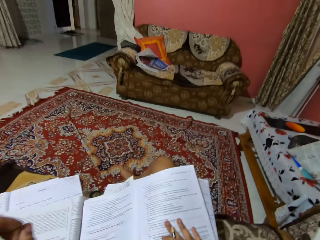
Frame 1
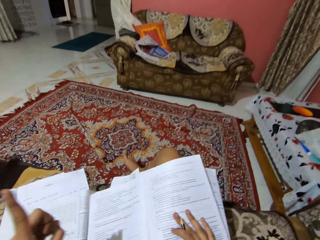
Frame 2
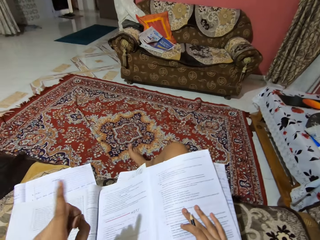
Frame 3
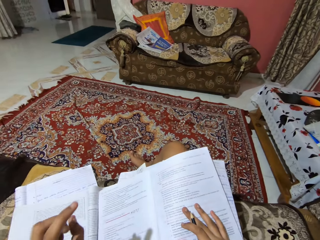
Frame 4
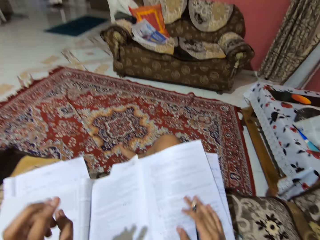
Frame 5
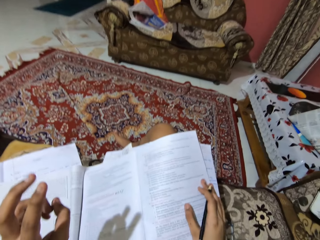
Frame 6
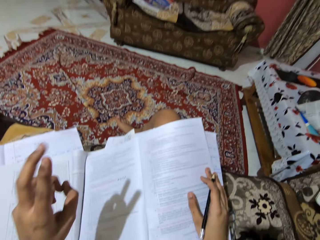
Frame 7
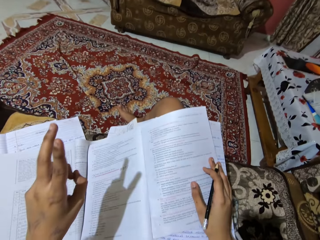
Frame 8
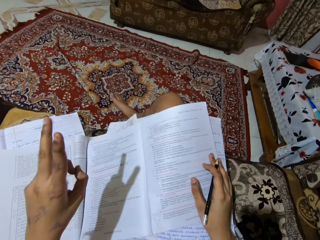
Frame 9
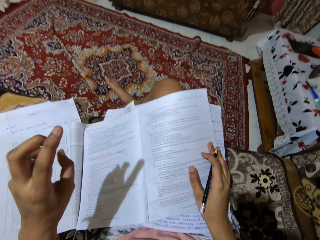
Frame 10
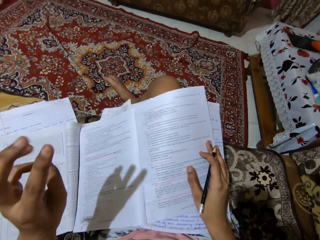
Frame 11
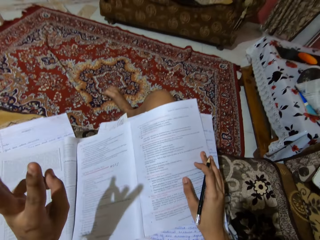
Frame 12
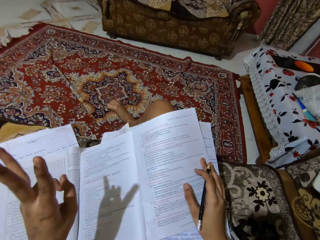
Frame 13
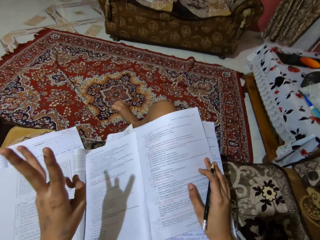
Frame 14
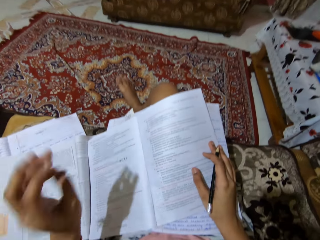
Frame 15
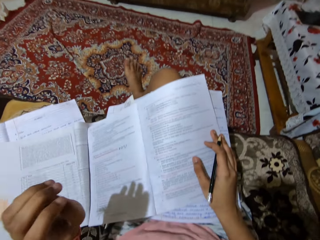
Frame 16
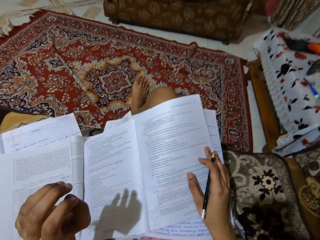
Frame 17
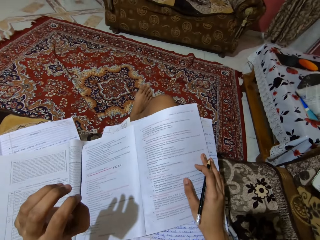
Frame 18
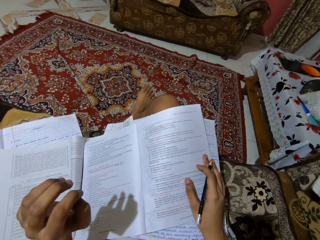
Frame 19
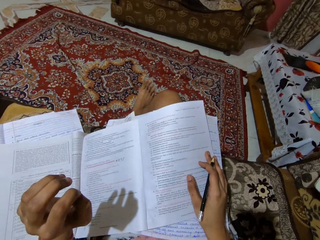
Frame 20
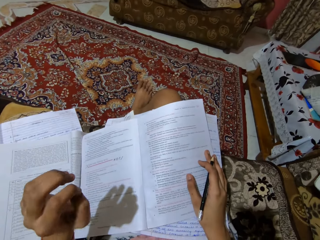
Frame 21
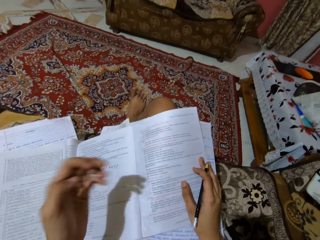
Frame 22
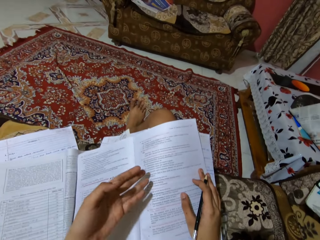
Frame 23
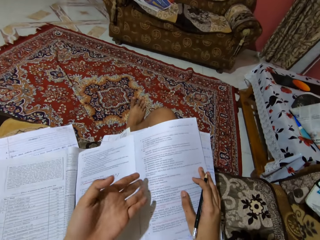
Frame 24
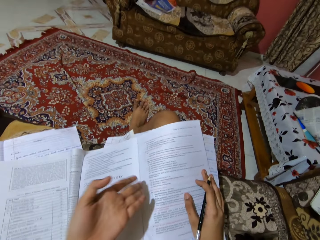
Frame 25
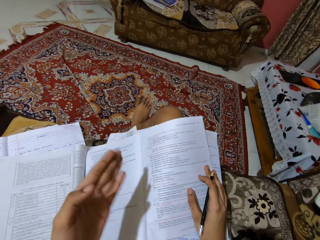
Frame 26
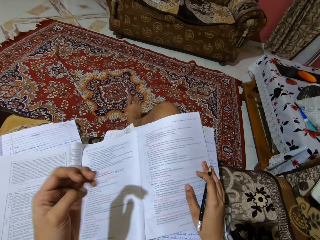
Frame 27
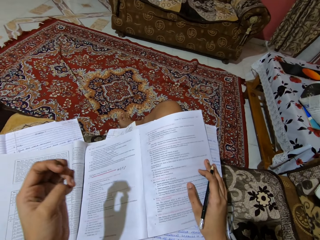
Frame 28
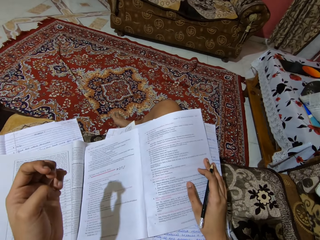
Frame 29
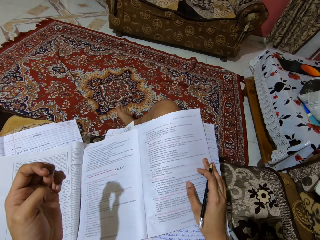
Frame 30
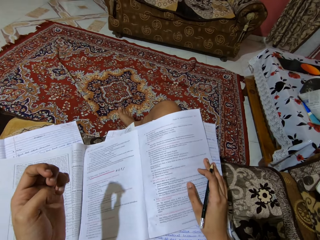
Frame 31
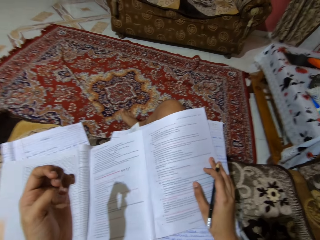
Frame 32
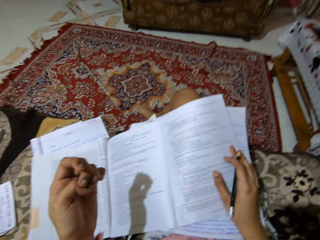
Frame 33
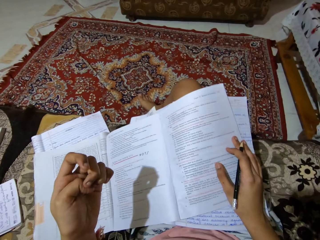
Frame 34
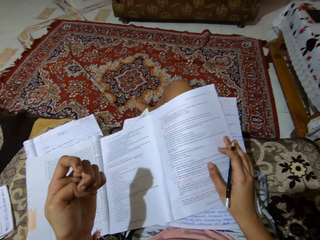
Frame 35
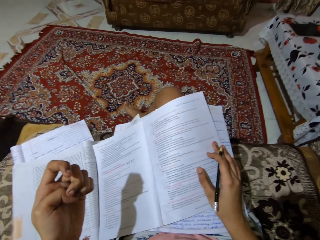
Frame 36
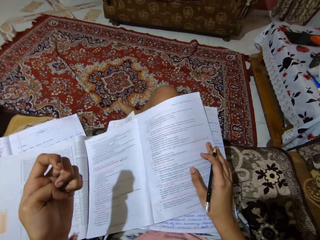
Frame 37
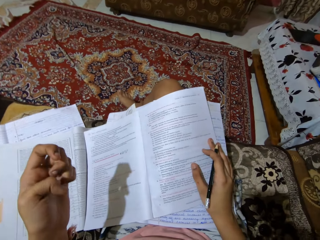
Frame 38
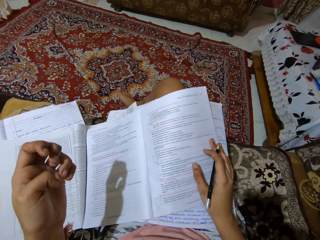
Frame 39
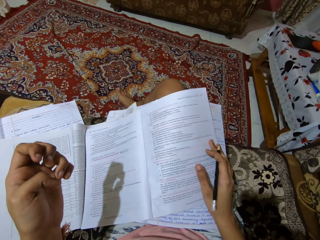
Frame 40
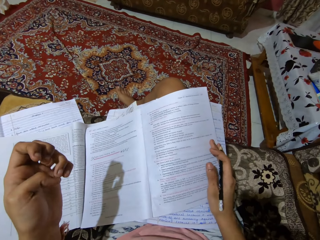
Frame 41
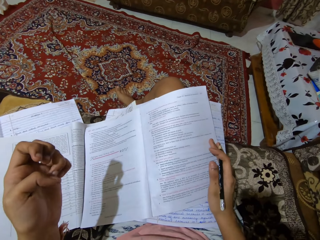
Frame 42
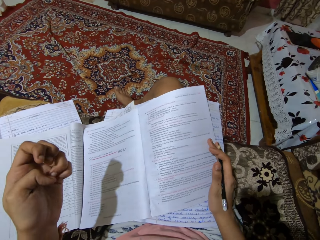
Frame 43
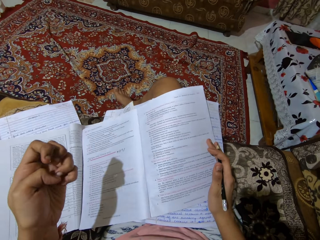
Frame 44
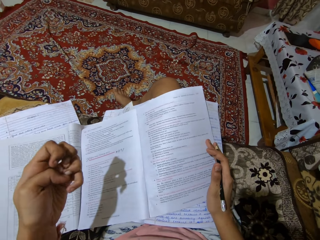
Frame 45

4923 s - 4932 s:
The camera wearer reads out a textbook on her laps. She looks at the book.

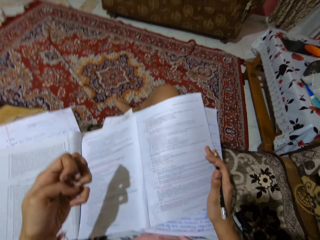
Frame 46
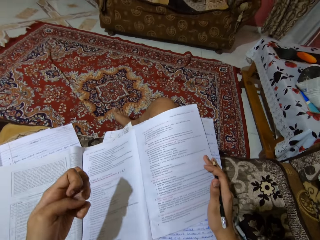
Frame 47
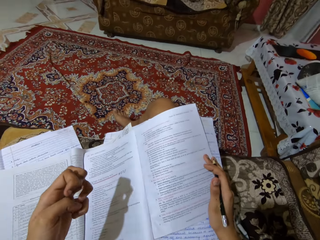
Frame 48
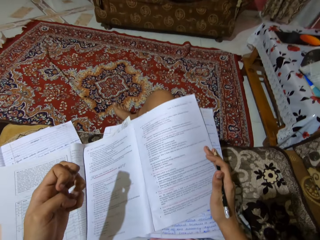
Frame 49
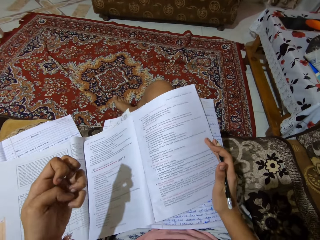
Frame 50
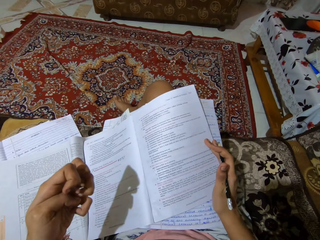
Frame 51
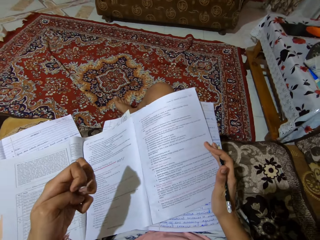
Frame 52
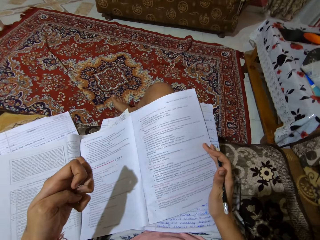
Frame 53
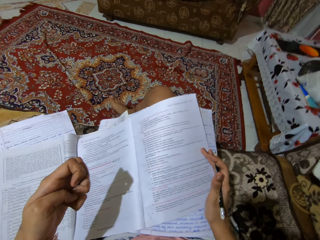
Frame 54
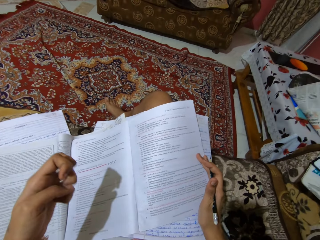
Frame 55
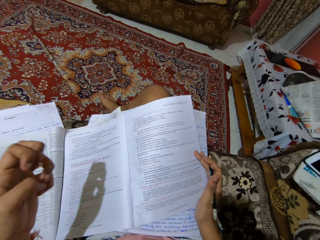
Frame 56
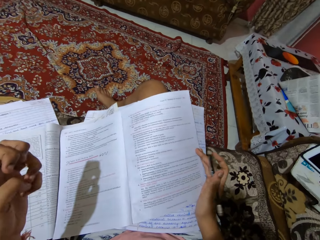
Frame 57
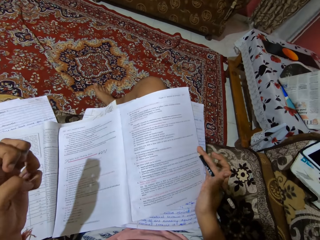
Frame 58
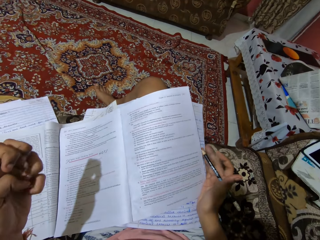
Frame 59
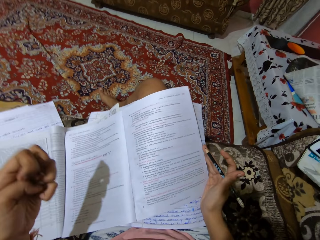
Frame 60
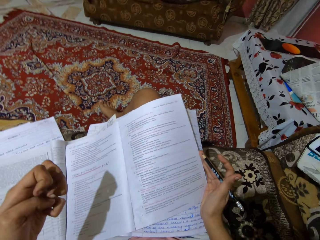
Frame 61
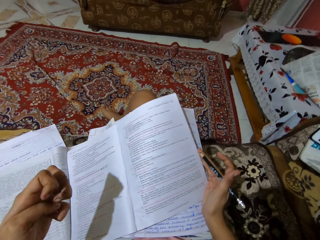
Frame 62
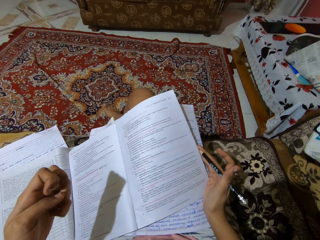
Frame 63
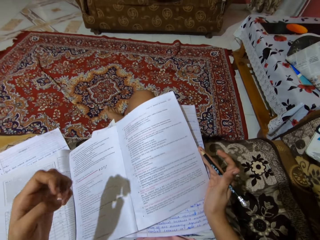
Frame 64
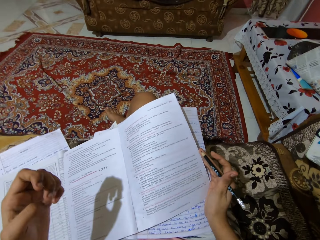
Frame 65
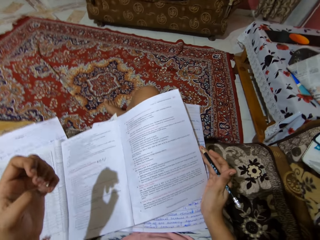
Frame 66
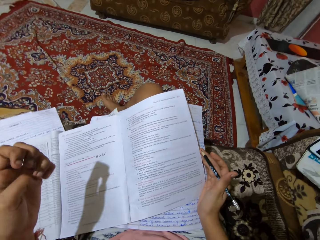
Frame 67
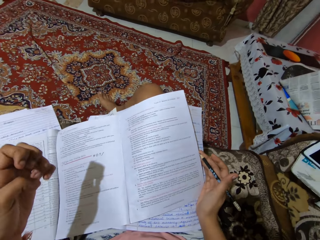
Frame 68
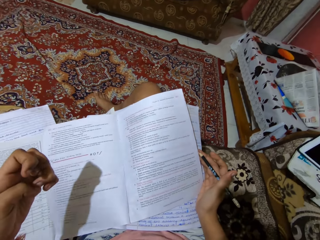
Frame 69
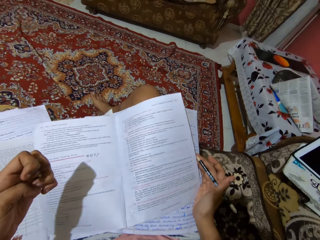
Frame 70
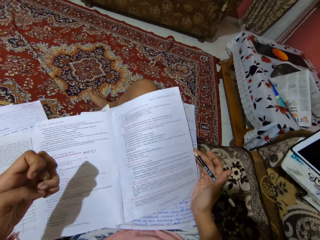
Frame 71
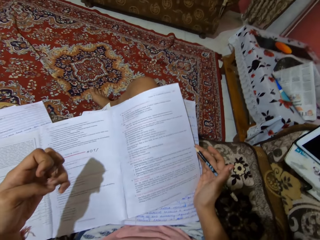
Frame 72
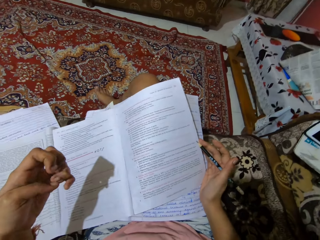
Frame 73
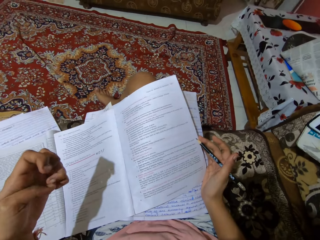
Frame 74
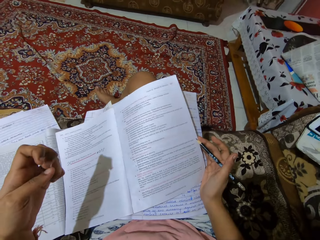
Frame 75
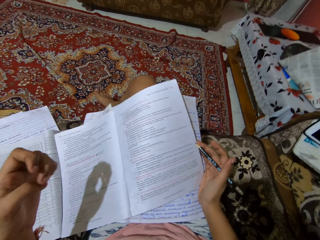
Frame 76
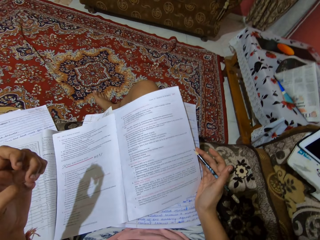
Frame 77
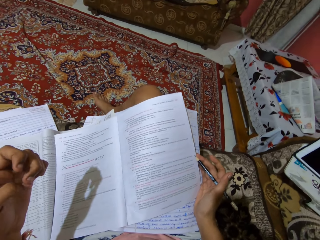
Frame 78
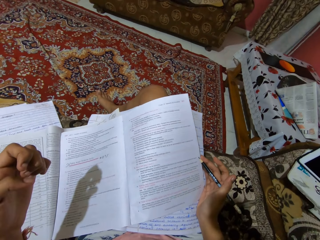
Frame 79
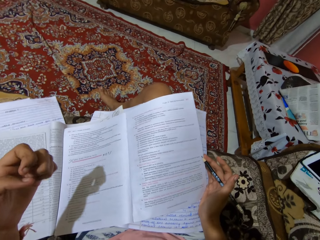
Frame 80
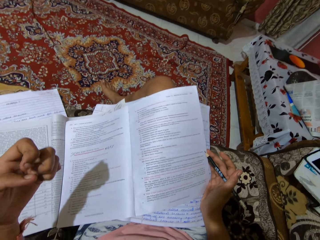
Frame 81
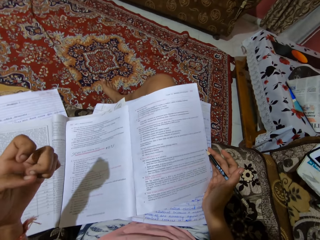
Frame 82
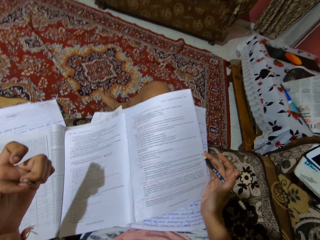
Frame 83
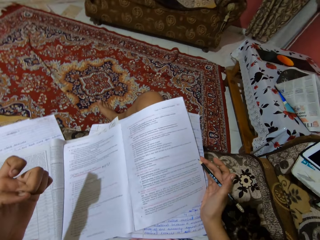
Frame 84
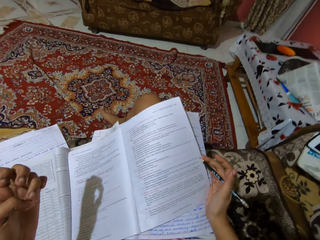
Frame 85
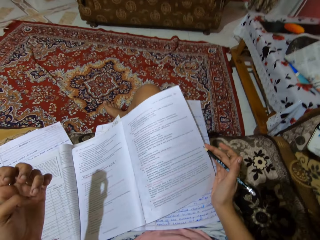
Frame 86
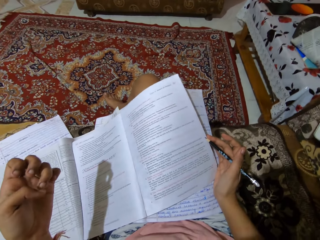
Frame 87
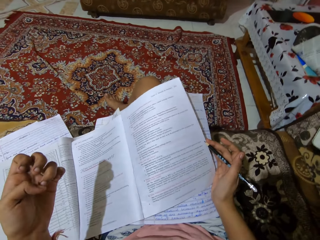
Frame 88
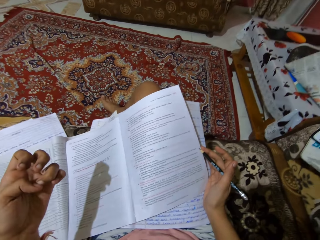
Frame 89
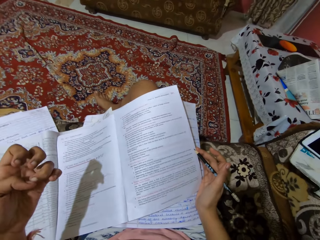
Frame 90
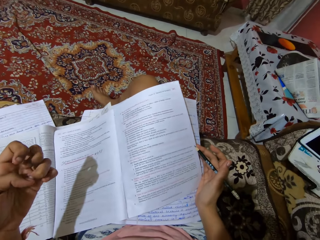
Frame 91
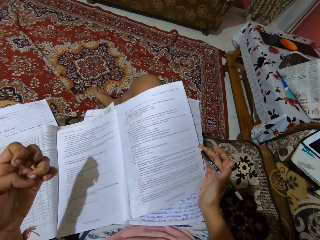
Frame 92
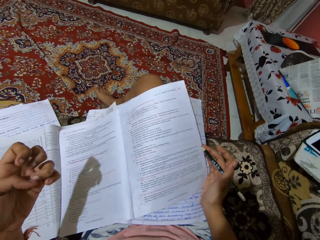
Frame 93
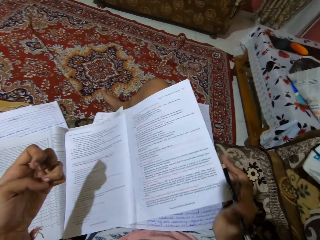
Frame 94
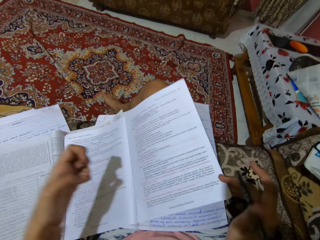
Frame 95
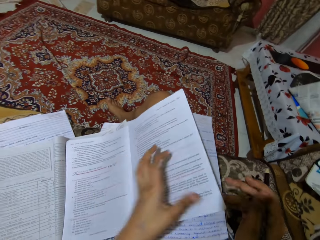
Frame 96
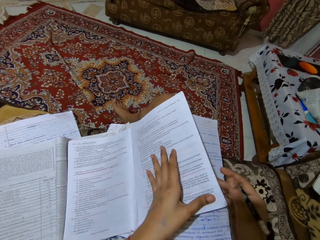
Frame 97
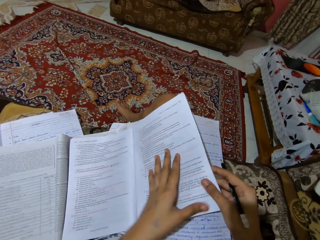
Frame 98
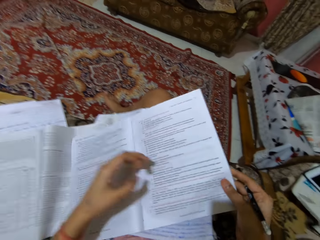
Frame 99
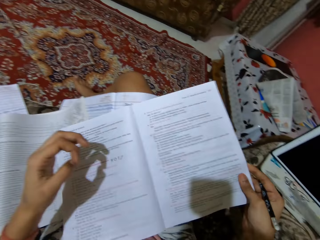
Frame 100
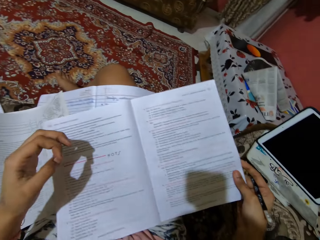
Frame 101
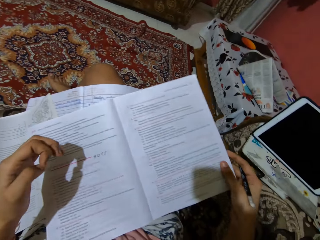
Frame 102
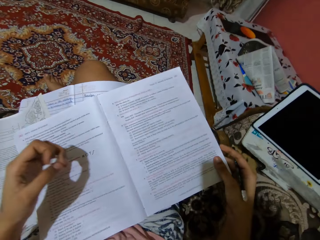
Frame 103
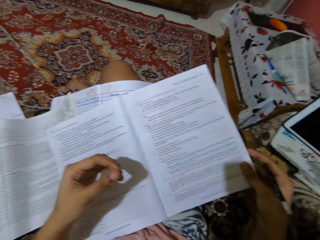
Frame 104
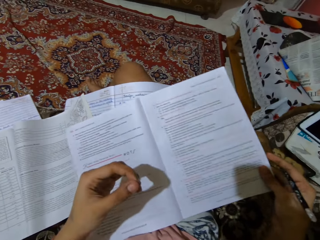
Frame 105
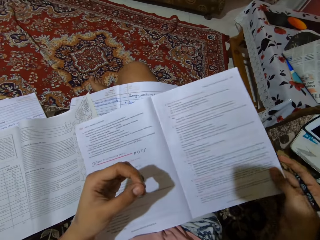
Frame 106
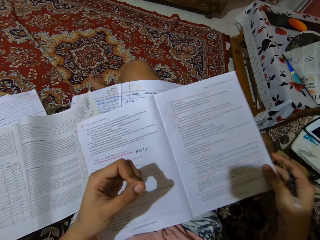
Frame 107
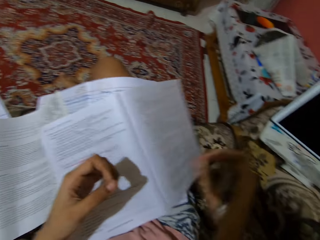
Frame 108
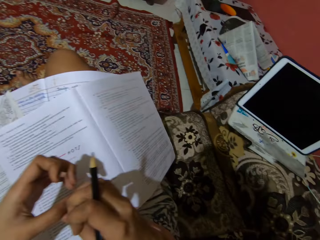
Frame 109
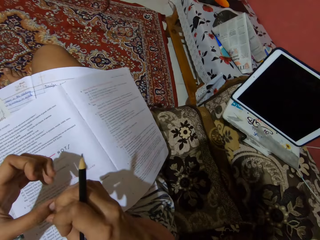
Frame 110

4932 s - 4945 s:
The camera wearer reads the book aloud. They look at the book.
